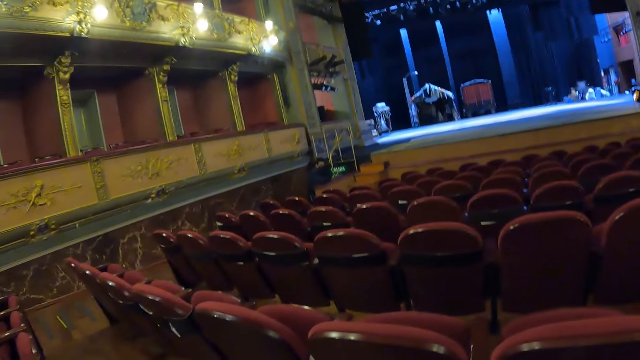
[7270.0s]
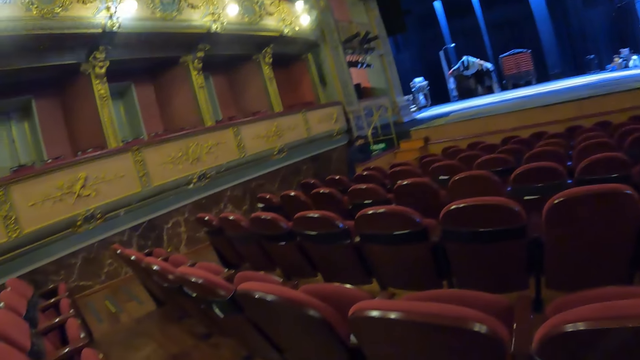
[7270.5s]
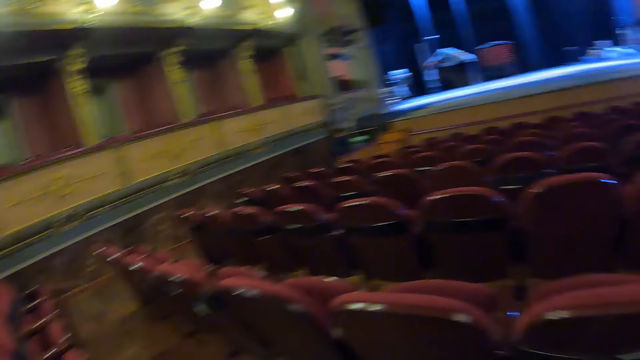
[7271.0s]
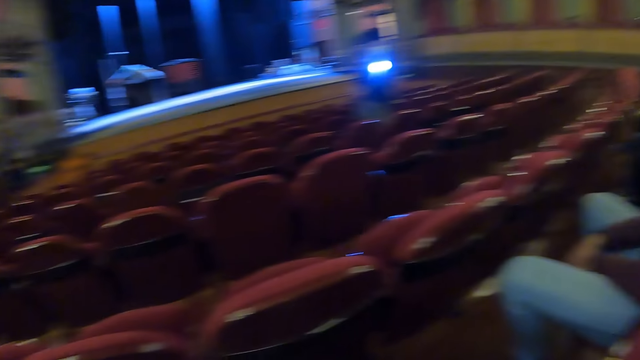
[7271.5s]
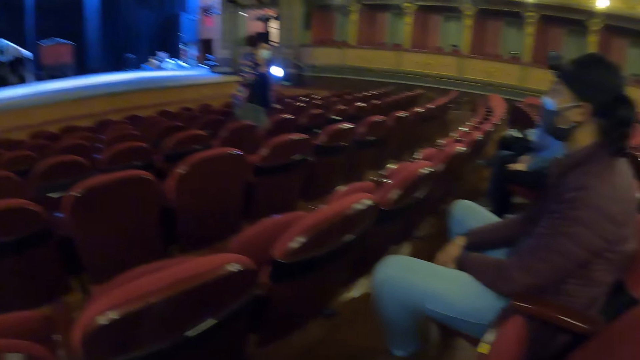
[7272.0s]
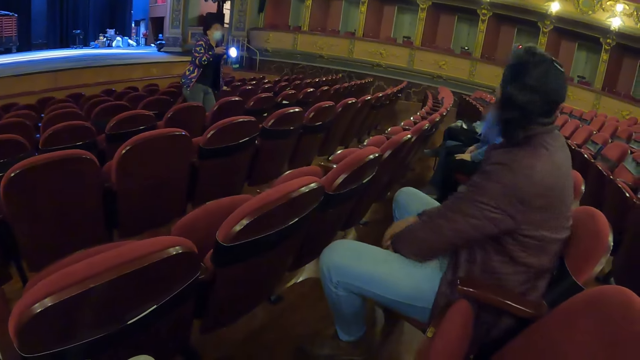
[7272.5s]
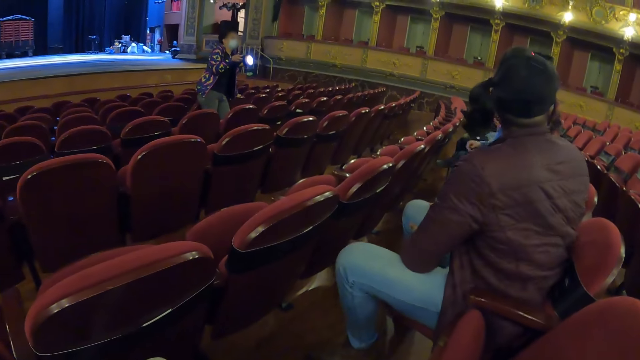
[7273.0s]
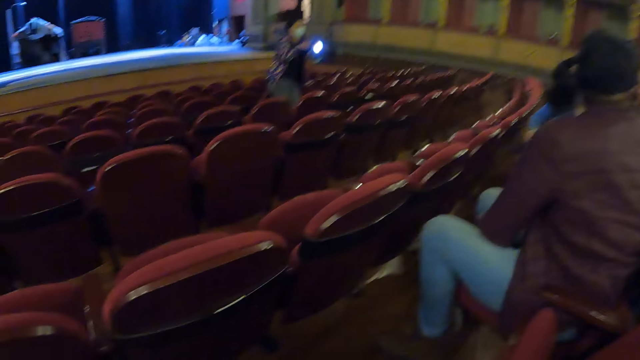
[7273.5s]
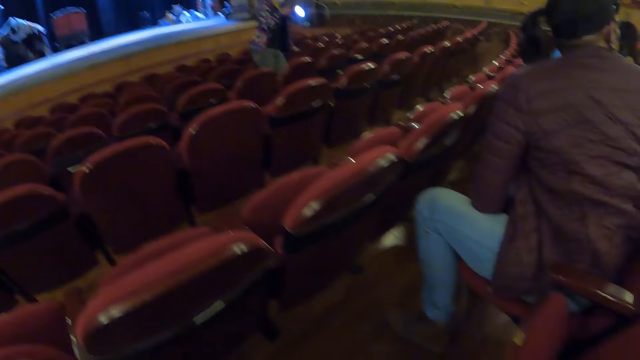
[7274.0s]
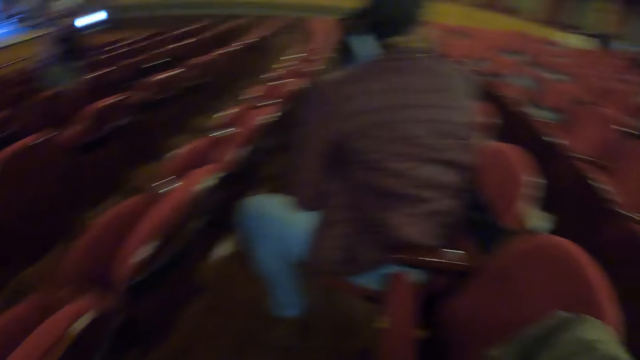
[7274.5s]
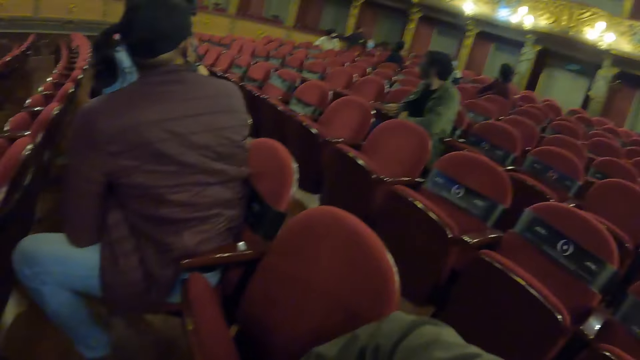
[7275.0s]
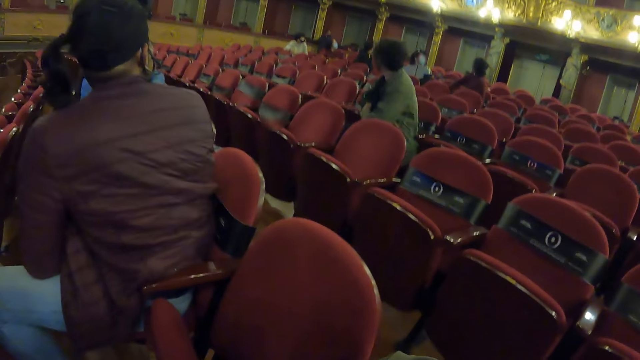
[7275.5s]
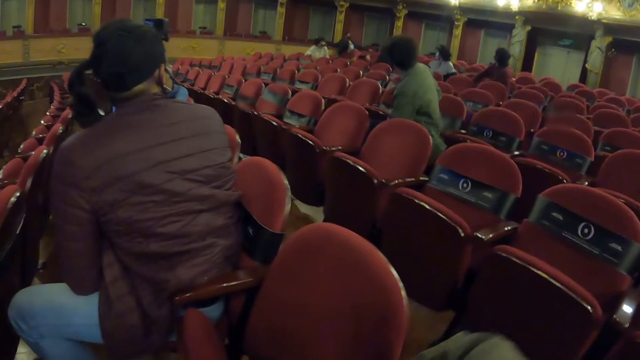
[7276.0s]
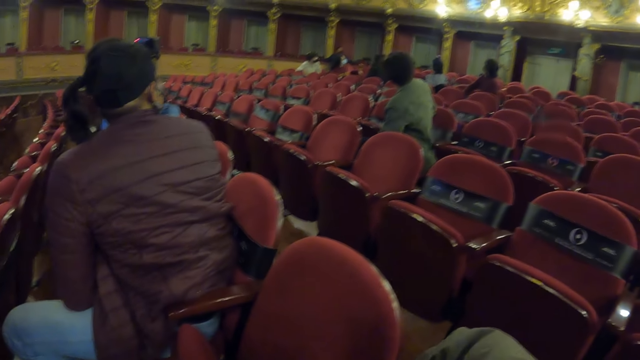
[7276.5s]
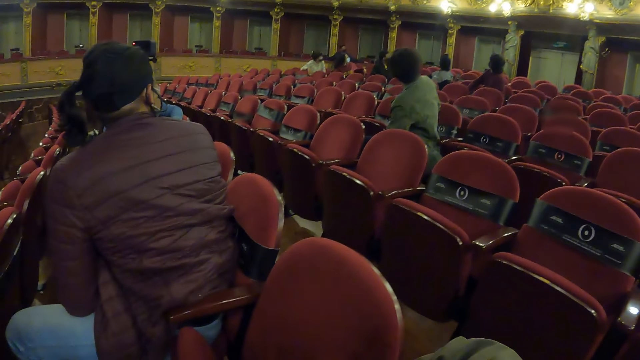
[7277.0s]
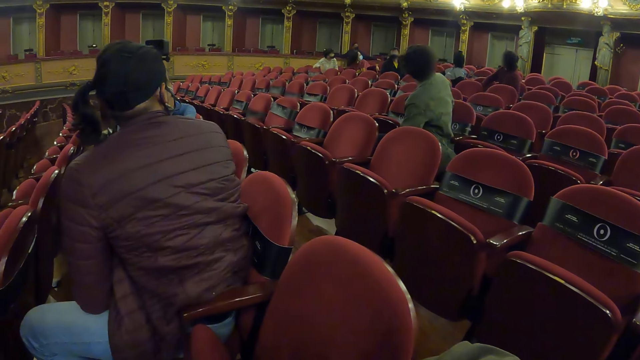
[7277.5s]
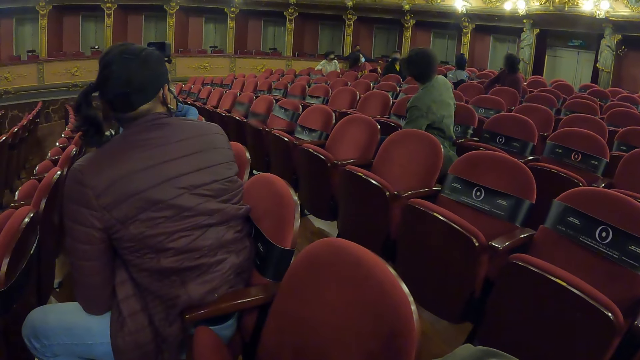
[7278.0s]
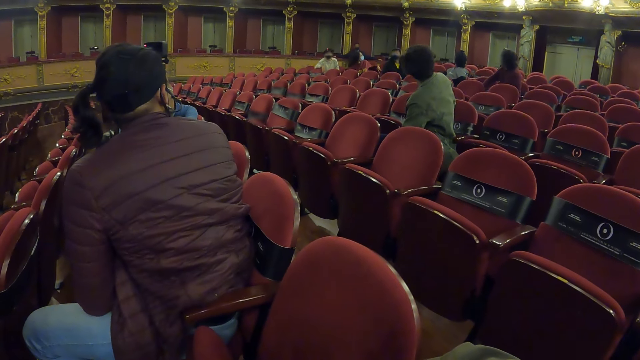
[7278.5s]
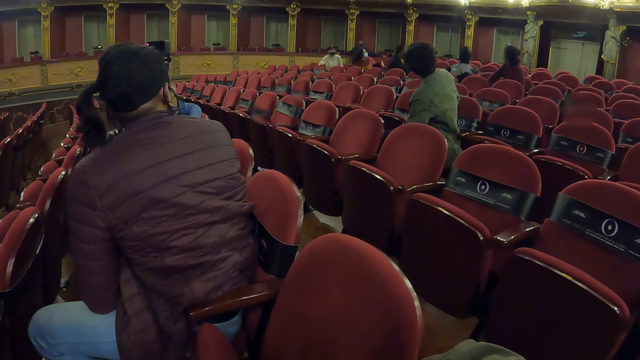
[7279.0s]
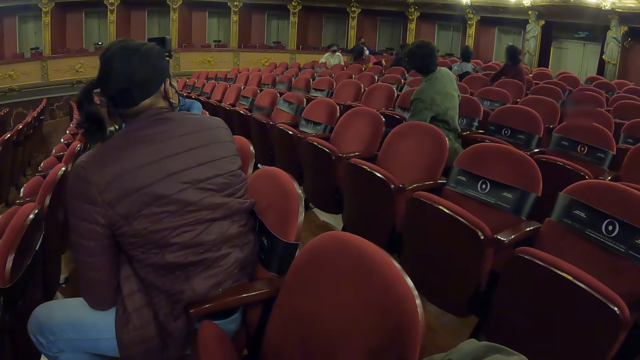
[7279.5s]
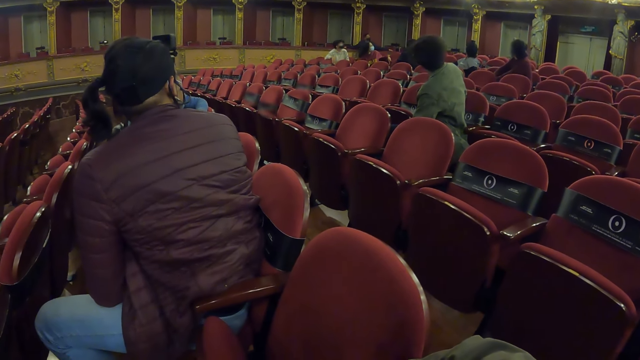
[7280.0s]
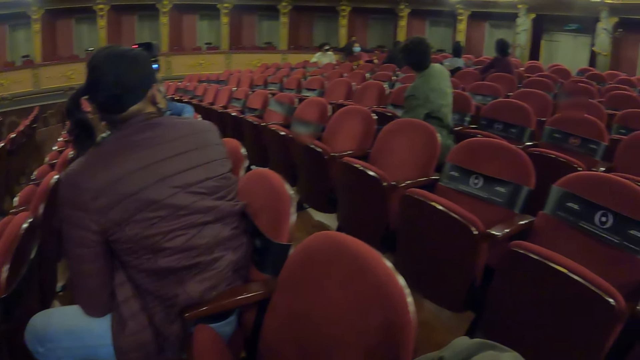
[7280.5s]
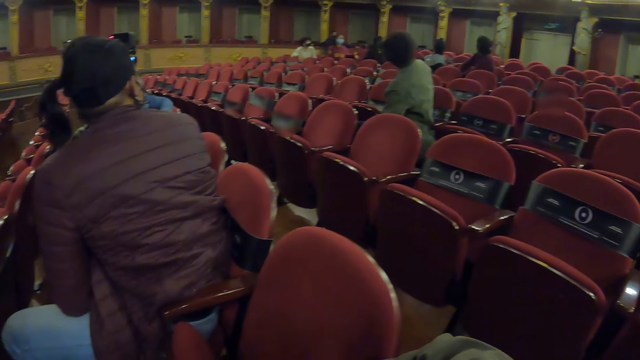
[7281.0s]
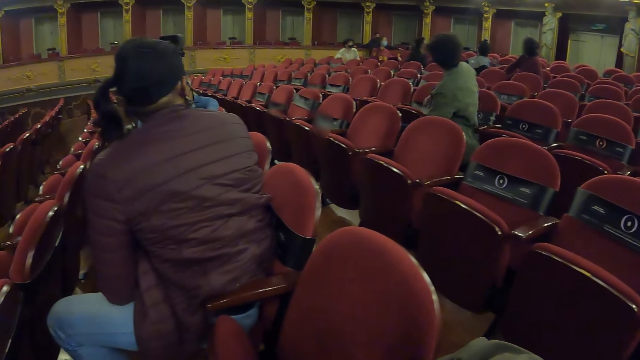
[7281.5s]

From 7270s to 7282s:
A woman illuminates the wall with a torch. A man looks around. The camera wearer stares in the auditorium.

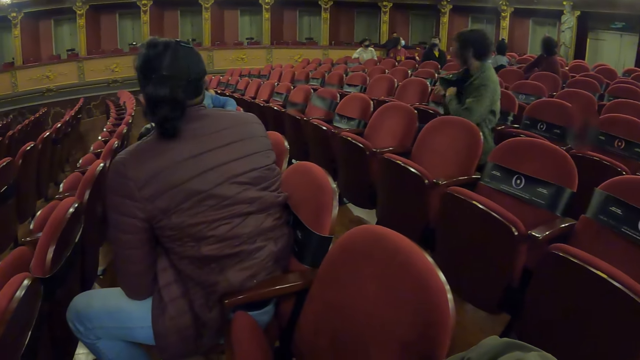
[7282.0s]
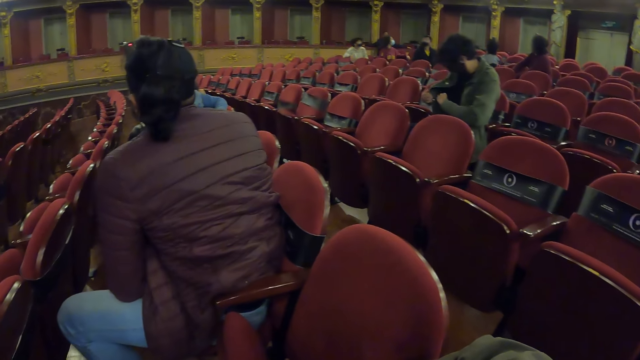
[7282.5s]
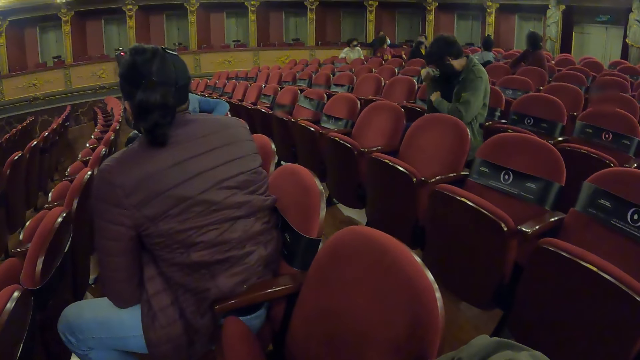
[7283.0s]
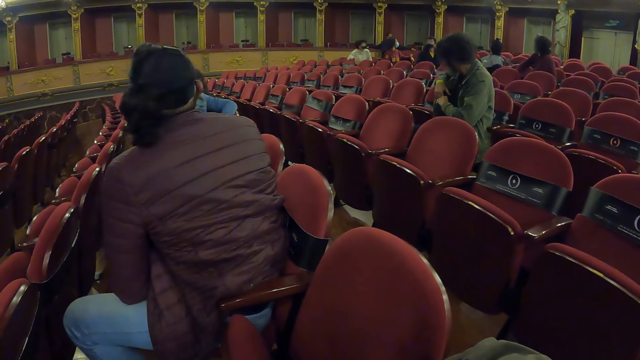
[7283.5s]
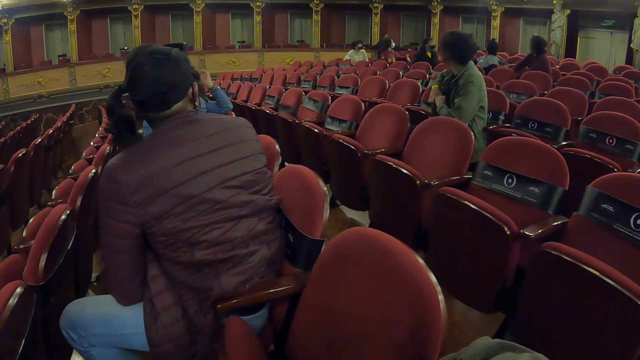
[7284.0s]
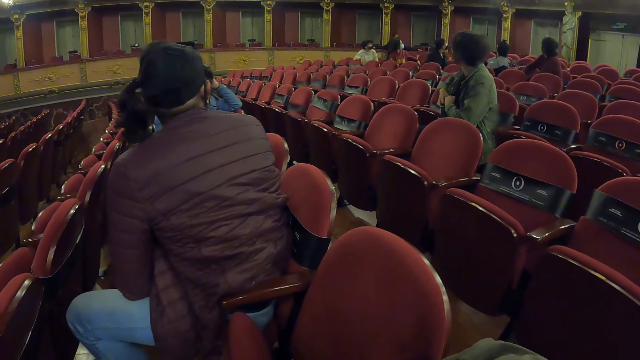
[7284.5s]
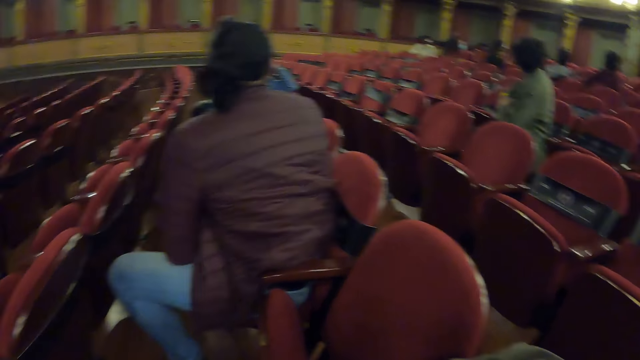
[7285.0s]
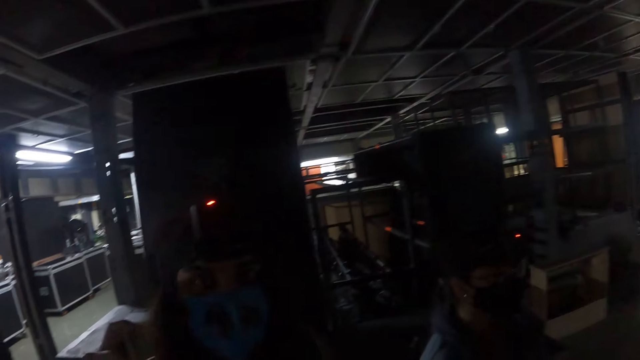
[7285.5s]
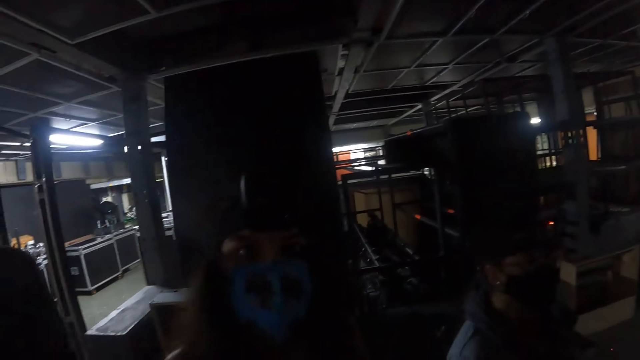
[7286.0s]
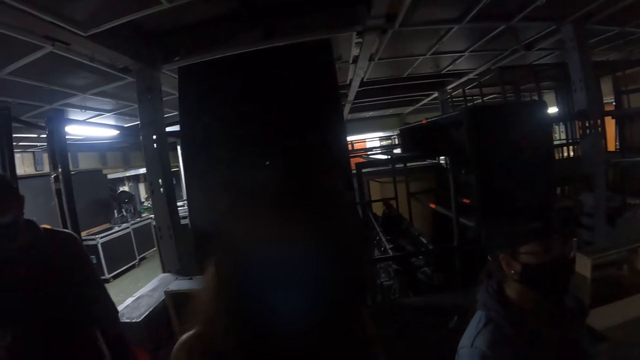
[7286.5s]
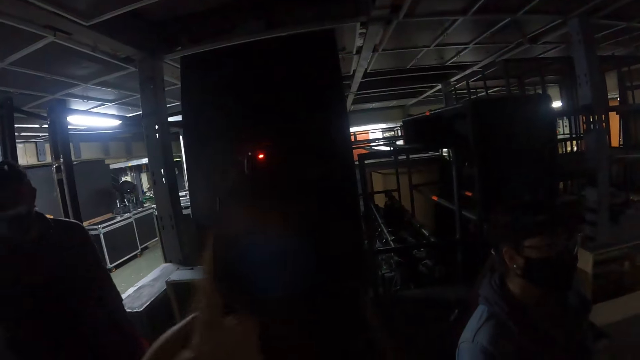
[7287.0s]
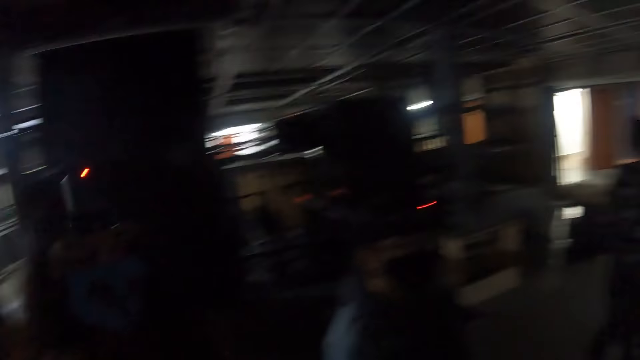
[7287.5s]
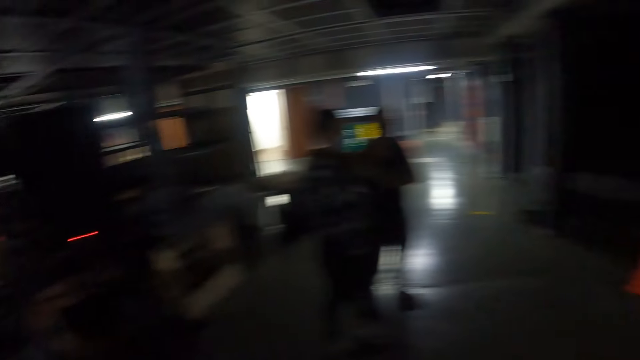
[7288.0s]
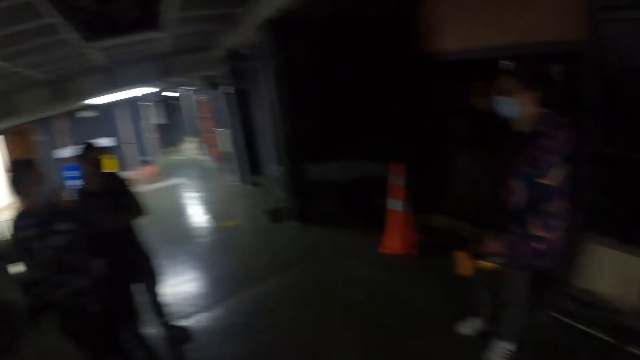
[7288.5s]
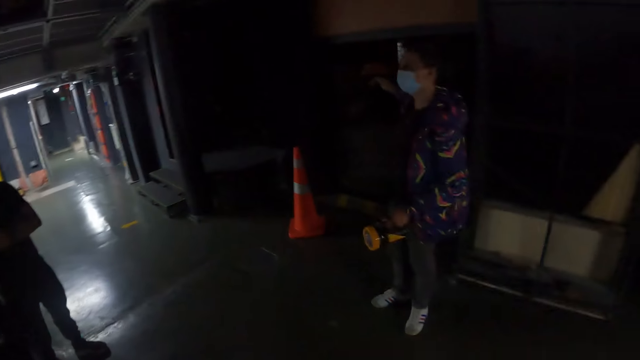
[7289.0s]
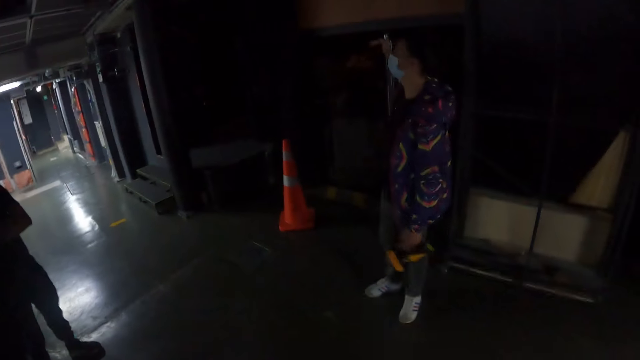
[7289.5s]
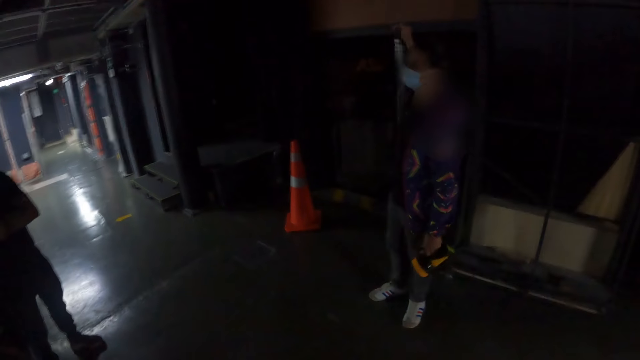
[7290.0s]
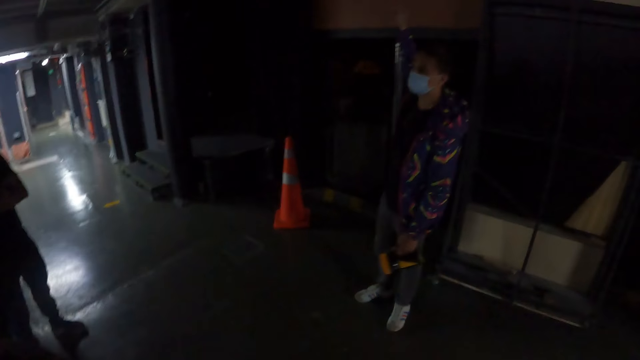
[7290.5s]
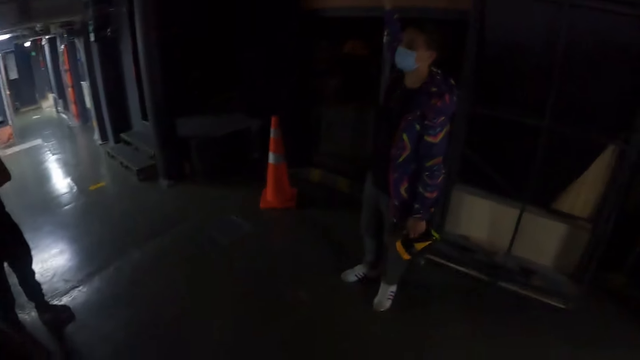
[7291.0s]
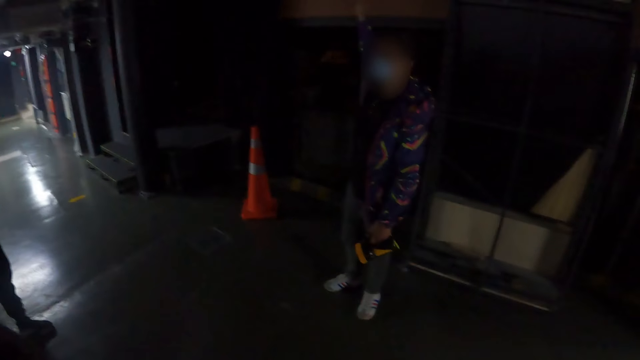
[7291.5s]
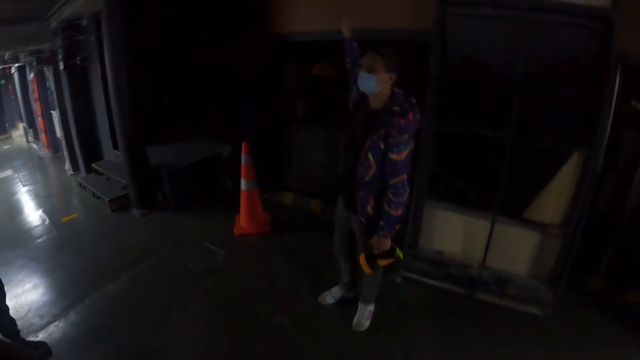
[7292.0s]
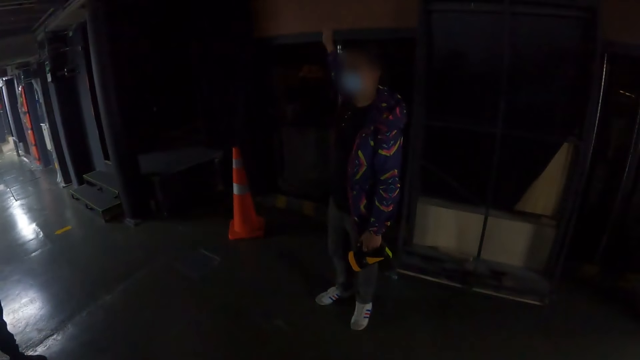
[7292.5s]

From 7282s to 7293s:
A woman looks at the camera wearer. A man looks downwards. The woman uses gestures. Another woman uses gestures. A man gestures in the auditorium.
